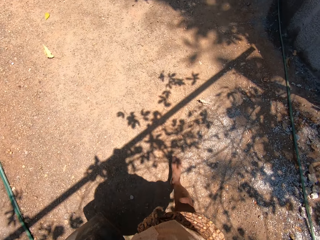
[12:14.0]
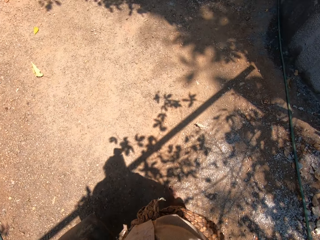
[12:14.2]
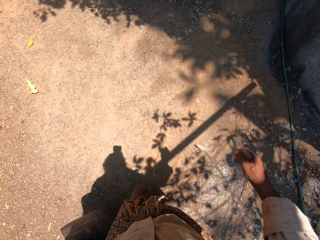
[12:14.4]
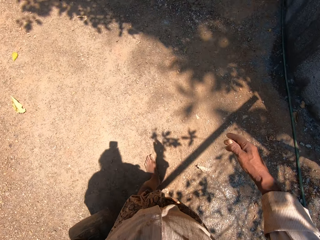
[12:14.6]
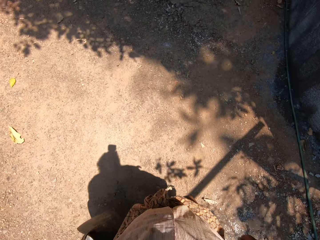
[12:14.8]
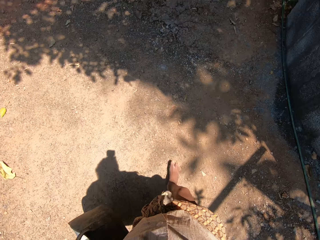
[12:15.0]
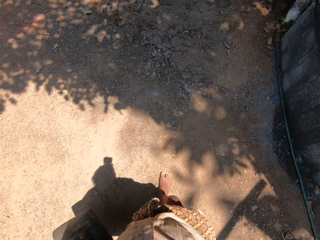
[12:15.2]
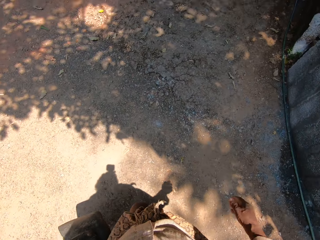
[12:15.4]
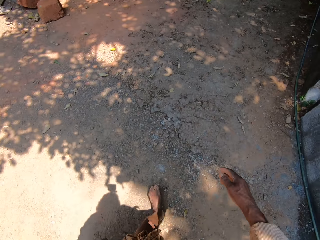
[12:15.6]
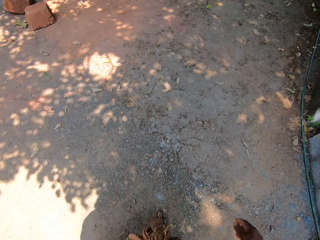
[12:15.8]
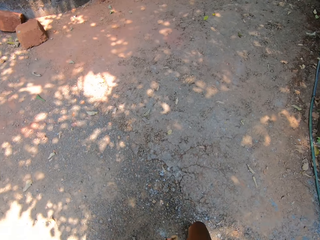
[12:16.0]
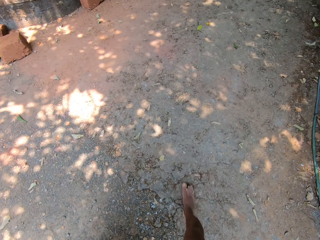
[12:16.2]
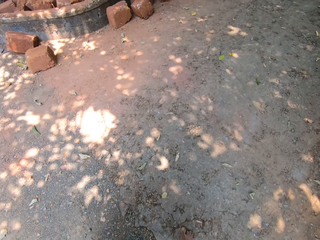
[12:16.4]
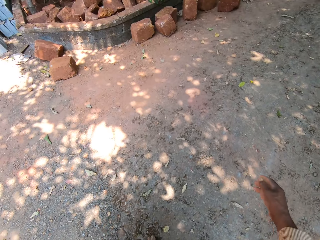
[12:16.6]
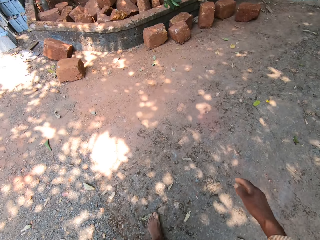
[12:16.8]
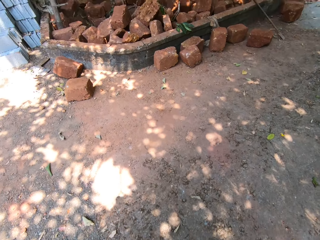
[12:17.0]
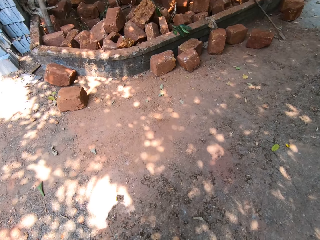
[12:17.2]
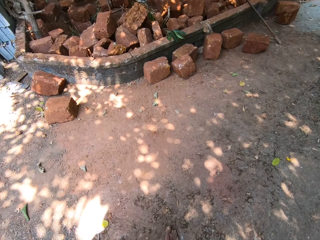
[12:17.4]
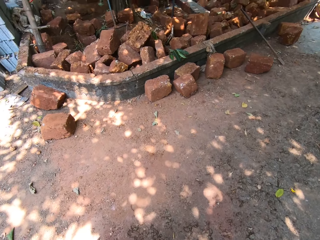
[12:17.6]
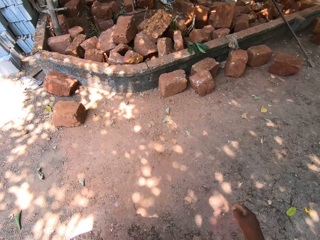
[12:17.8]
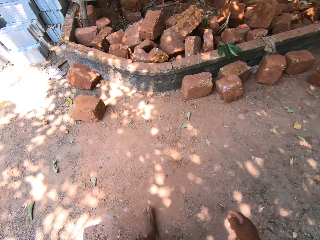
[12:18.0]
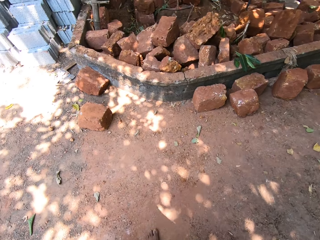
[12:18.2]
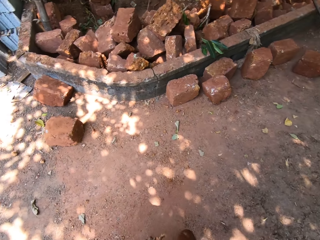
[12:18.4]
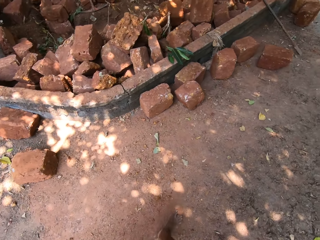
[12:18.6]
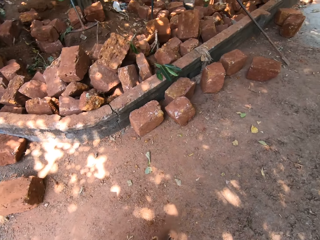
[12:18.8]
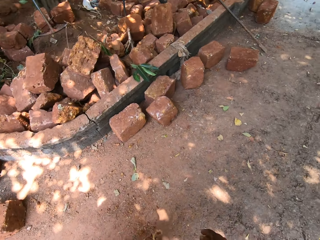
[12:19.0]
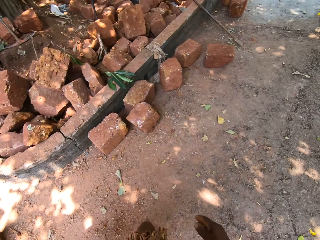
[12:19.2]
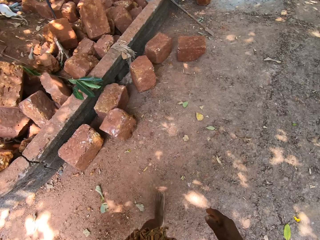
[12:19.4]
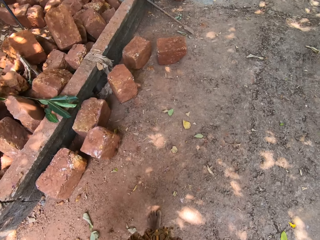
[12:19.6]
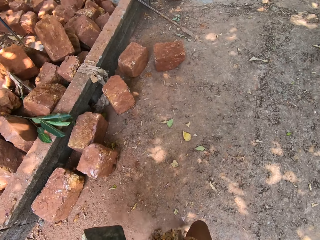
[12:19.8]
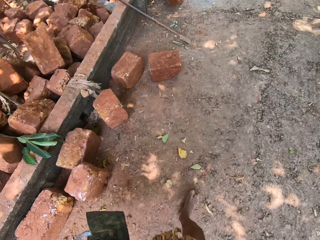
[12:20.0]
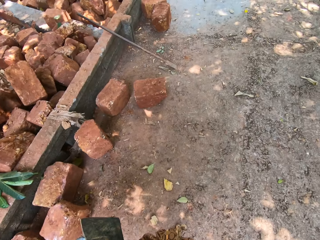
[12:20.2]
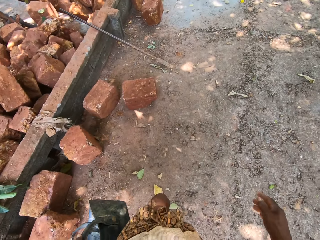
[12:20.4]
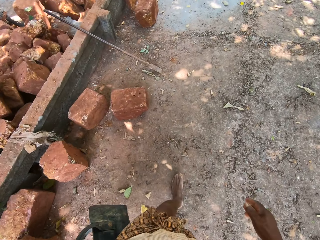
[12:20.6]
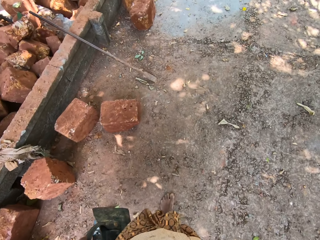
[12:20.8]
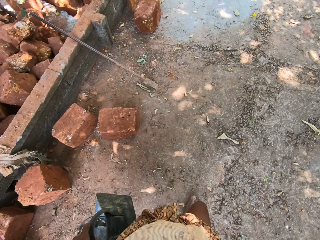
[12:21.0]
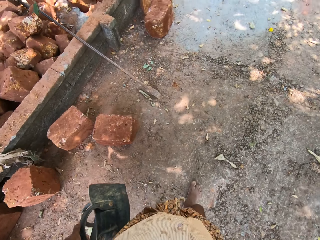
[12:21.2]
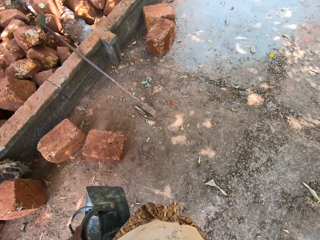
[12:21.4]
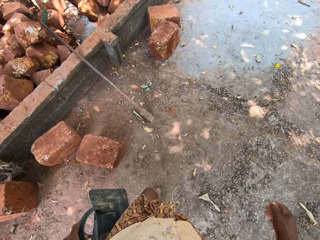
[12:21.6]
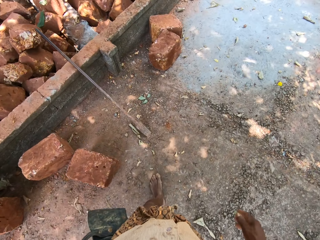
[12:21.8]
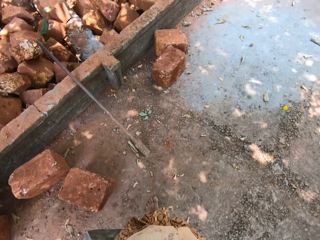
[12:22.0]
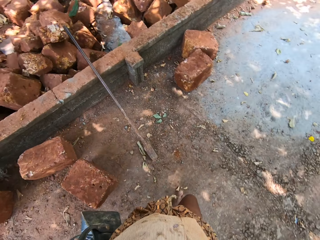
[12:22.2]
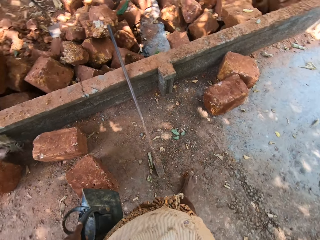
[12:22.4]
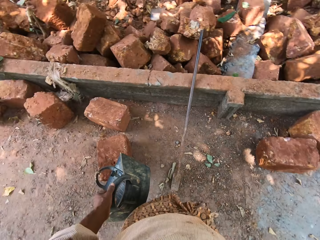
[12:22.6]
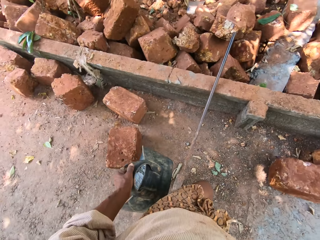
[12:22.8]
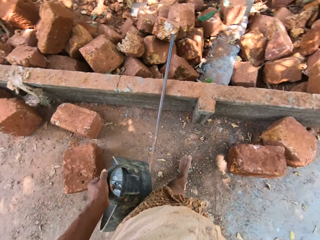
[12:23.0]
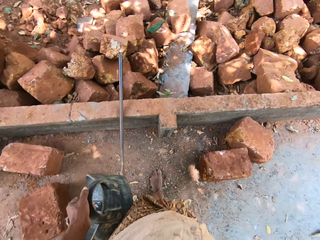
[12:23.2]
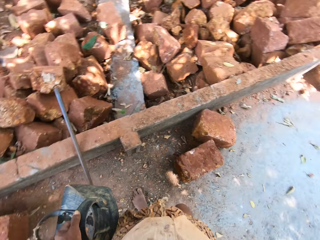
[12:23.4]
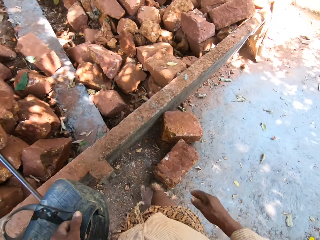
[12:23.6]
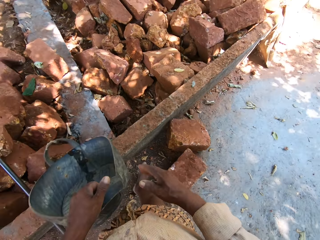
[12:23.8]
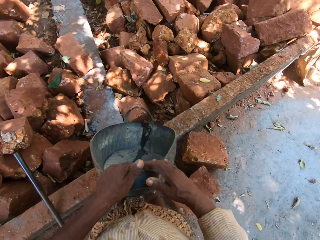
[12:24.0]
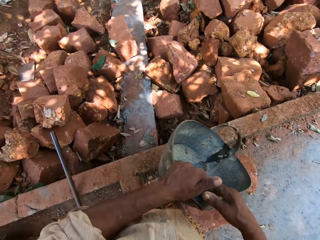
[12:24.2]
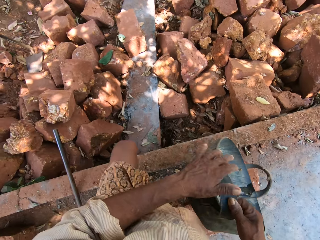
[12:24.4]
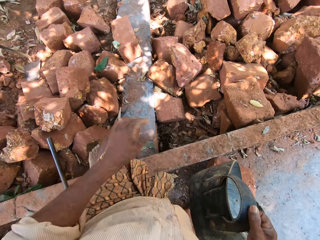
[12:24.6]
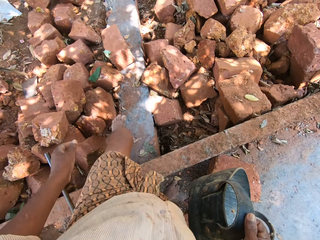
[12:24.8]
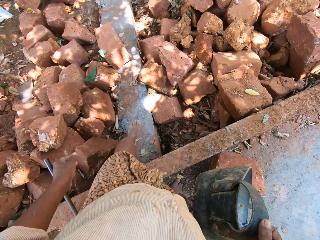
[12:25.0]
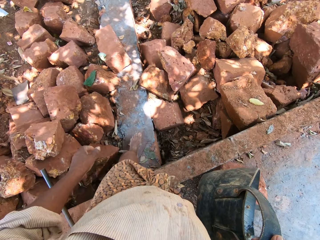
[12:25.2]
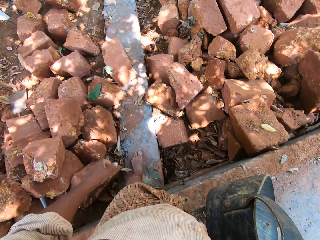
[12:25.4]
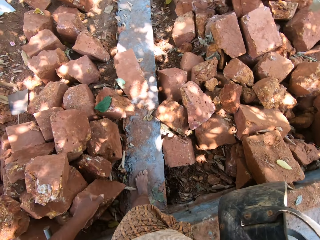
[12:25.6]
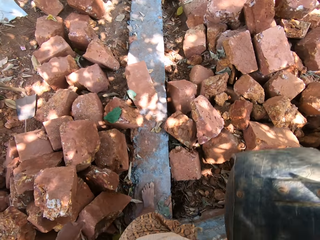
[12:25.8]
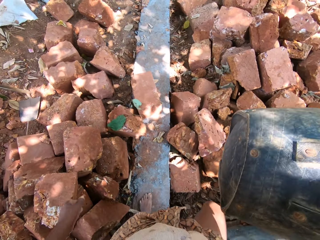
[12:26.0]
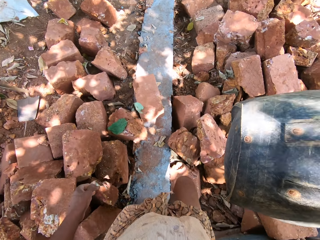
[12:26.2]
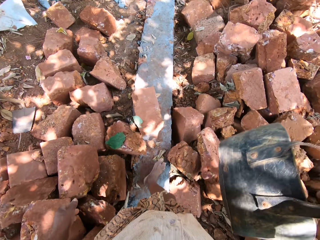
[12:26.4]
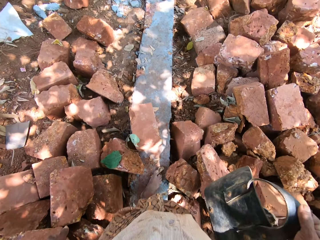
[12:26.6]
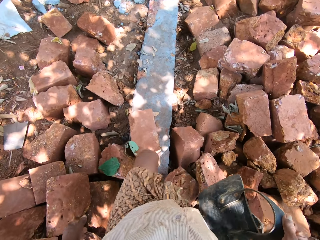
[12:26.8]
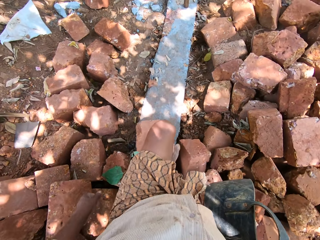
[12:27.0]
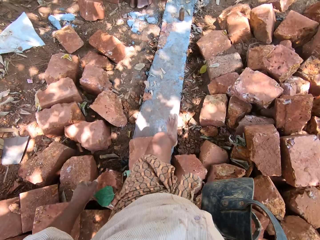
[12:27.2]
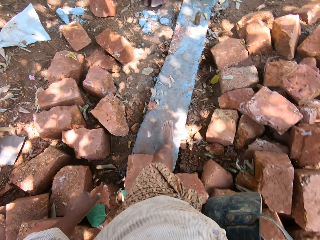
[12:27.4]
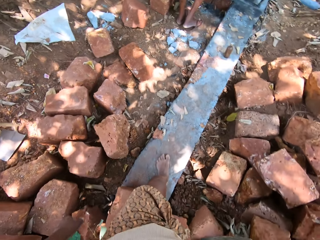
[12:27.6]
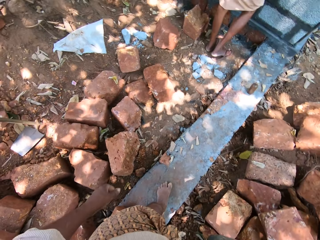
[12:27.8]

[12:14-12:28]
The camera wearer passes the rubber bucket from his left hand to his right hand. He steps forward.

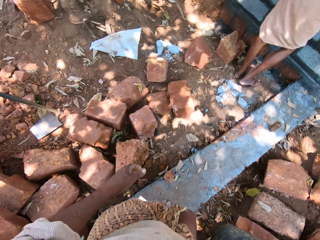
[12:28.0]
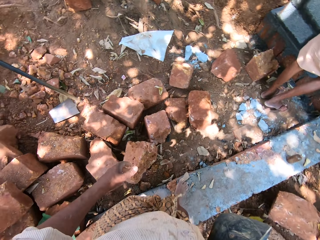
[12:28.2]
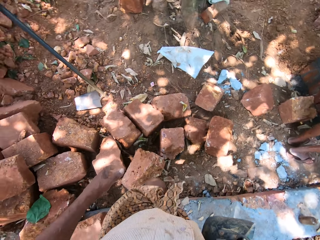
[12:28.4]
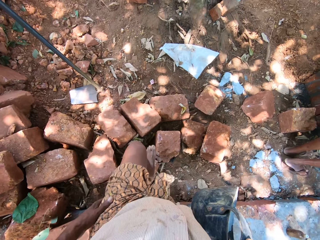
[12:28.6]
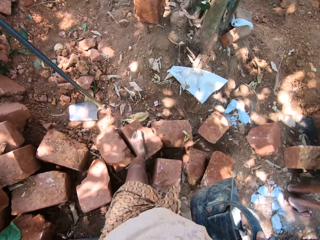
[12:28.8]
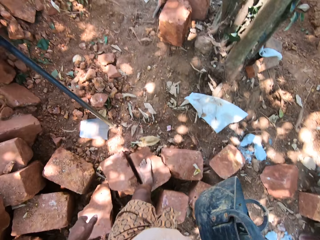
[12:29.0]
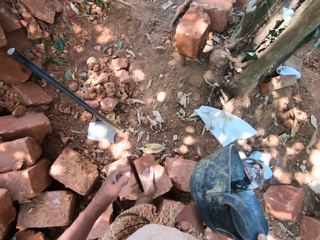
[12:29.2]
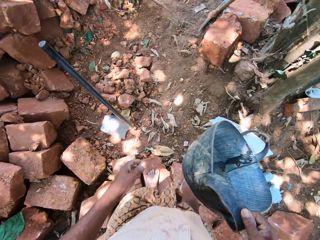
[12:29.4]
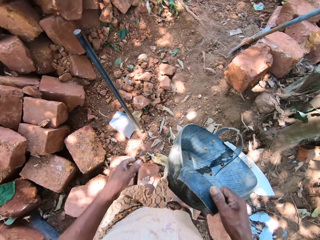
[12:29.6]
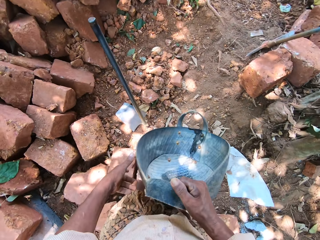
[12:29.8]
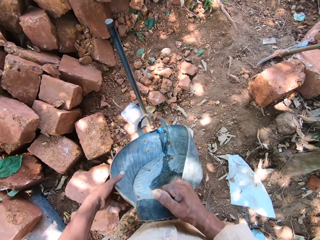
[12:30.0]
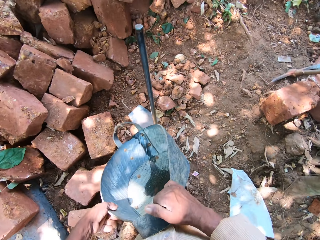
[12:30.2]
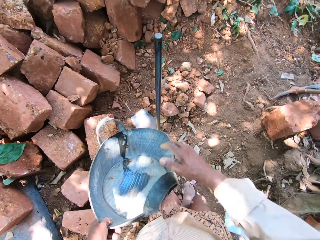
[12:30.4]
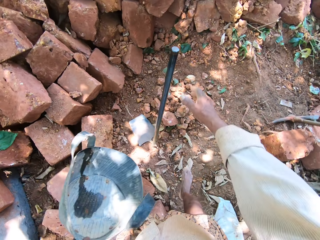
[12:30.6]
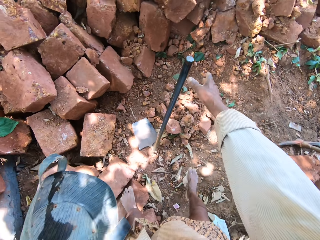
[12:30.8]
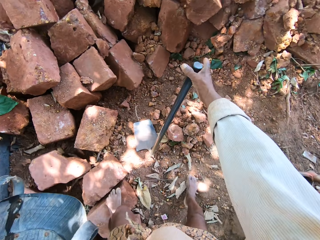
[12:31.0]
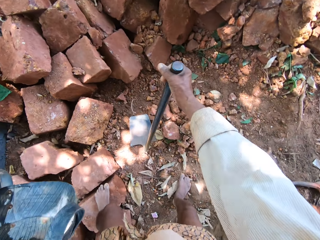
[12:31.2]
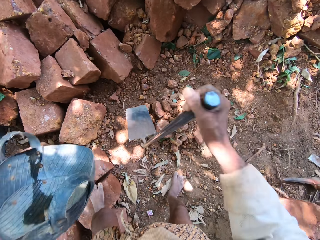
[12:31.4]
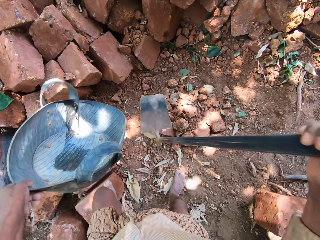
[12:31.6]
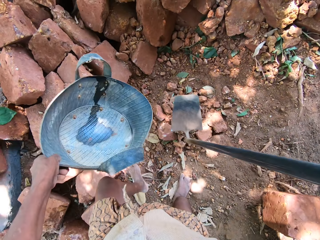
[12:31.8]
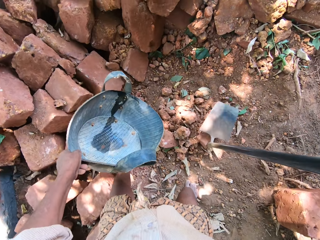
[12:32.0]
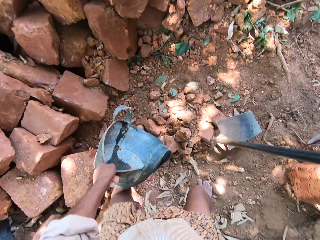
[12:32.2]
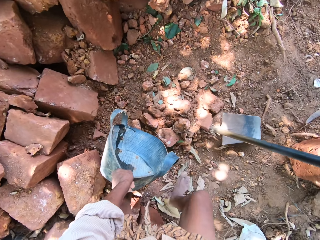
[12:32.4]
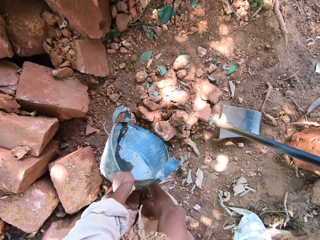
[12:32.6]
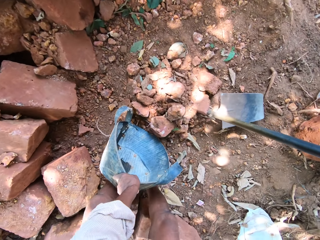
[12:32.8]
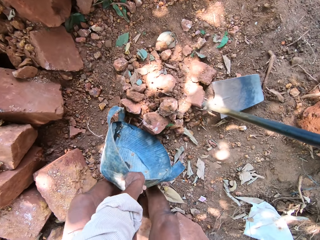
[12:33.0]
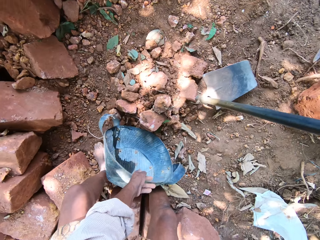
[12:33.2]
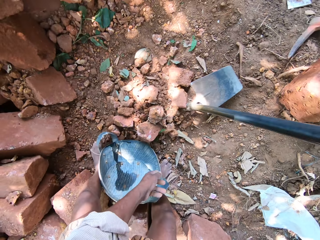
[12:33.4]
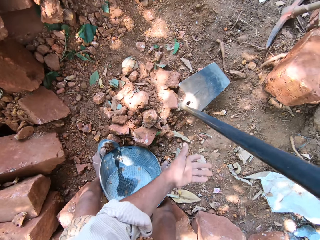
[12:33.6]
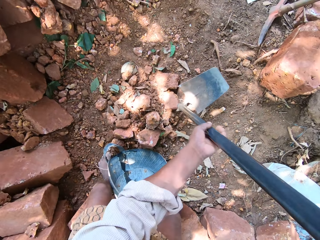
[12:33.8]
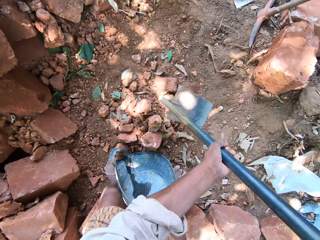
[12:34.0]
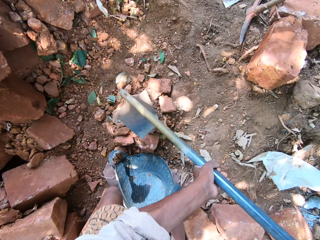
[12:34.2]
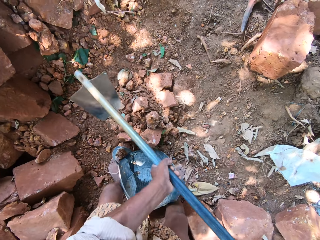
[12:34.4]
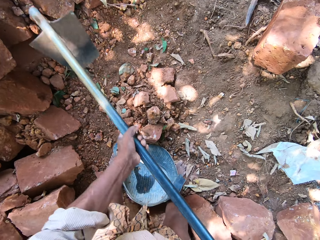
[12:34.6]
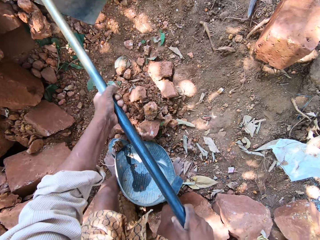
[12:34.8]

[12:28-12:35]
The camera wearer passes the rubber bucket or basket from his right hand to his left hand. He picks up the hoe from the ground with his right hand. He places the rubber bucket in his left hand on the ground. He lifts the hoe. He holds the hoe with both hands. He moves the stones to the basket.
